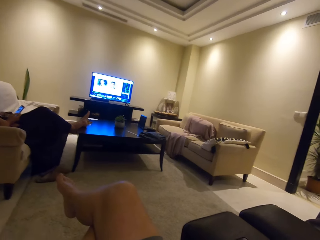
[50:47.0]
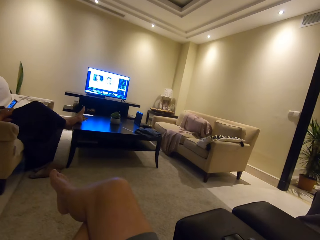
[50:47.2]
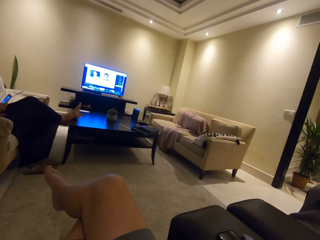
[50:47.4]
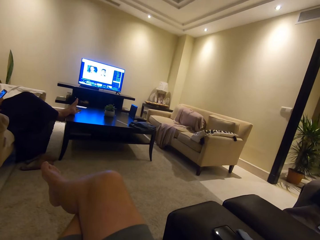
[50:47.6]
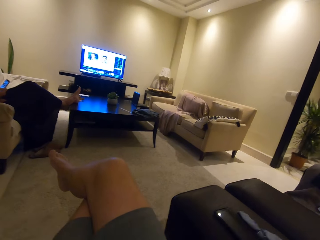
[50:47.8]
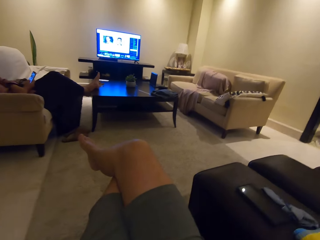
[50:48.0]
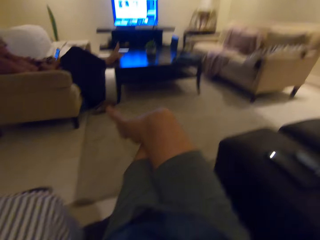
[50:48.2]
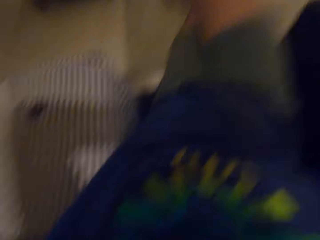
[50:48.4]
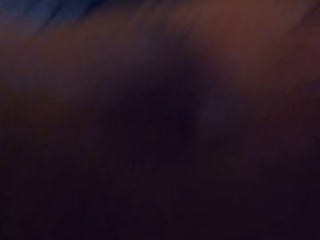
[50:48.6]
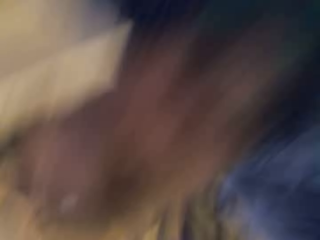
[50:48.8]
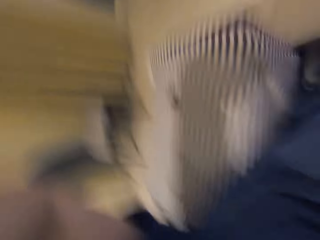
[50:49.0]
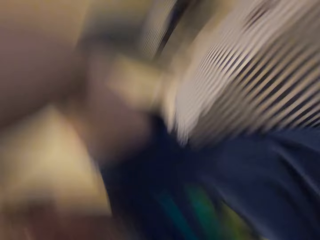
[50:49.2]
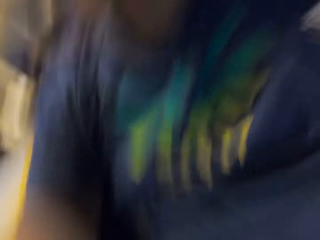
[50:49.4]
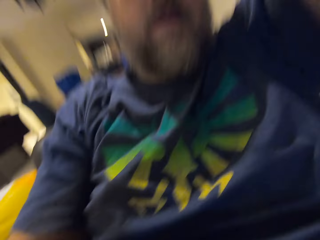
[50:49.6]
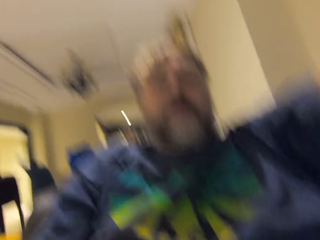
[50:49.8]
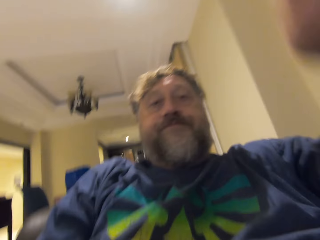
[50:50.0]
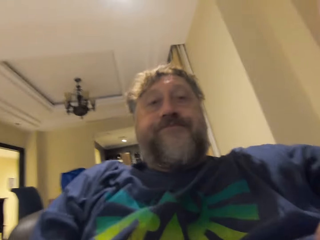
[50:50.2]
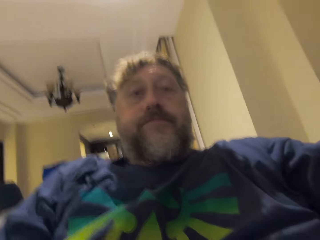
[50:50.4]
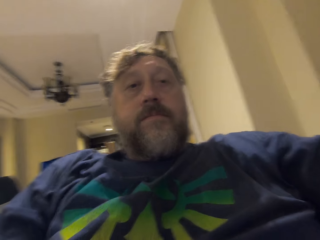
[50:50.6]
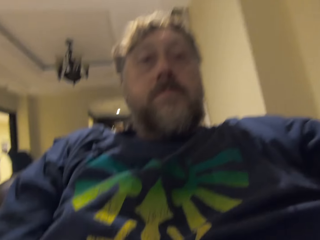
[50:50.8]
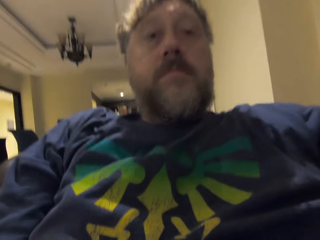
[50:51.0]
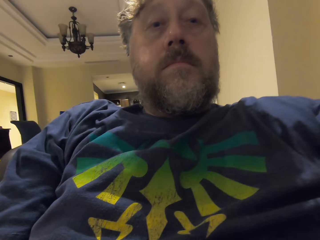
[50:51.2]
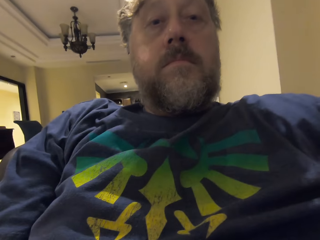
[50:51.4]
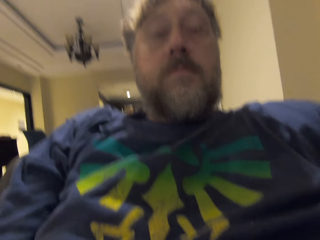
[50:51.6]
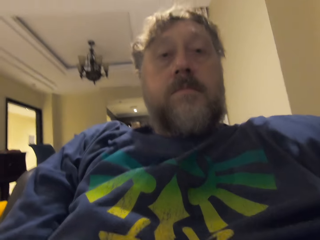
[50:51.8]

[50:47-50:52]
The camera wearer moves the camera. They remove the camera. They look at the camera.
